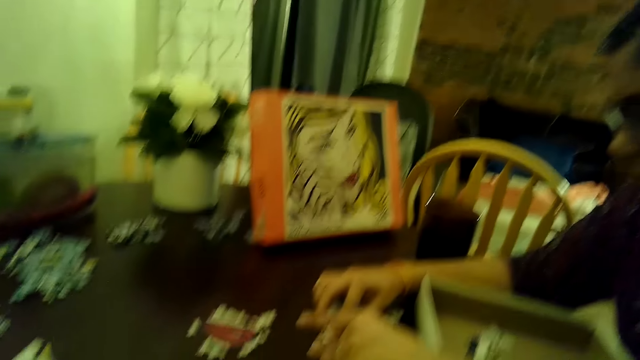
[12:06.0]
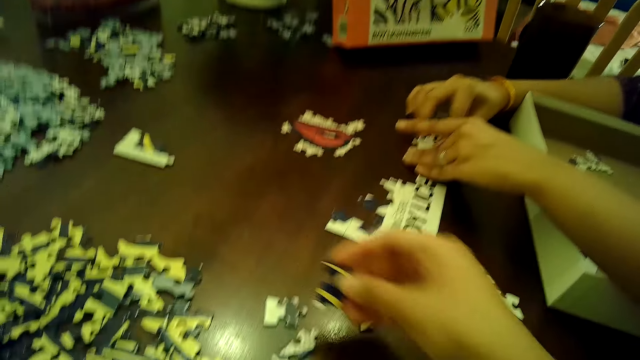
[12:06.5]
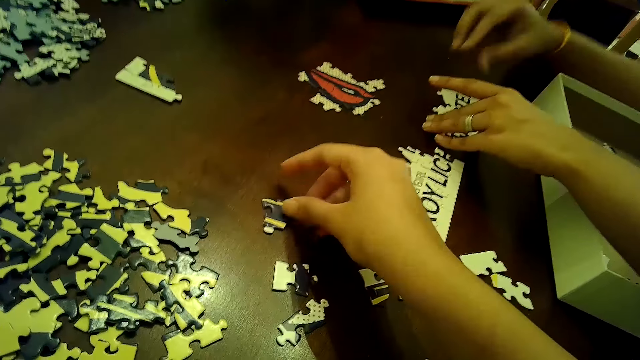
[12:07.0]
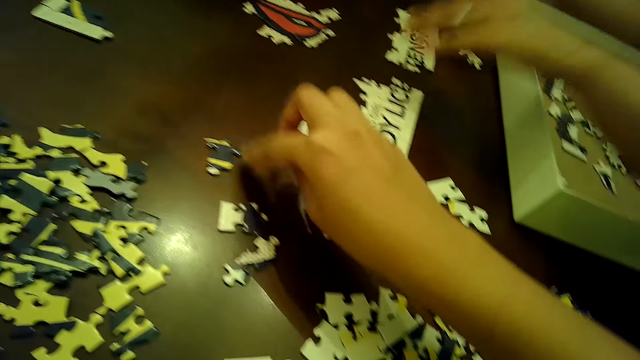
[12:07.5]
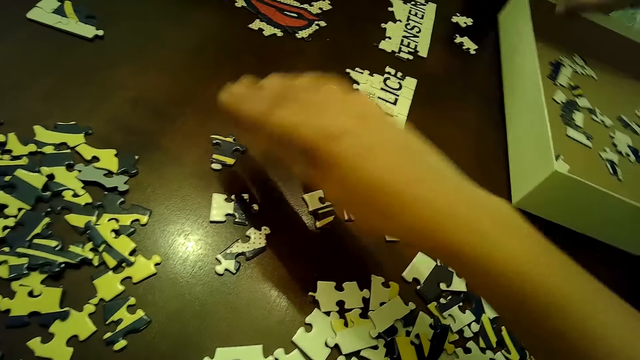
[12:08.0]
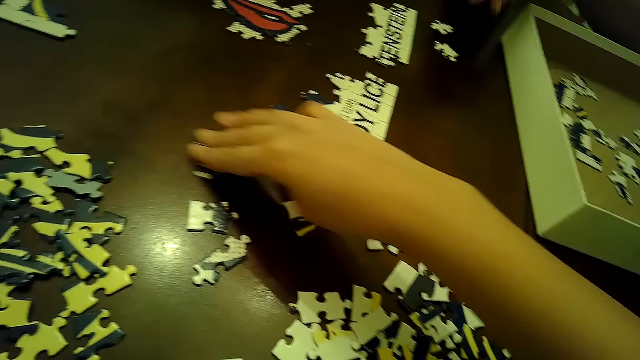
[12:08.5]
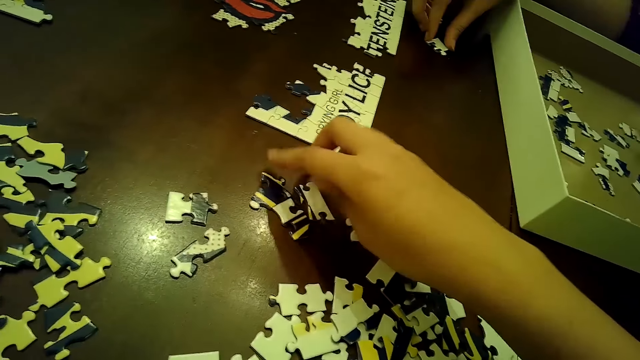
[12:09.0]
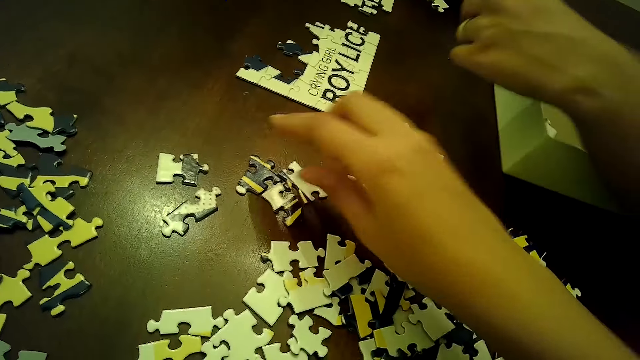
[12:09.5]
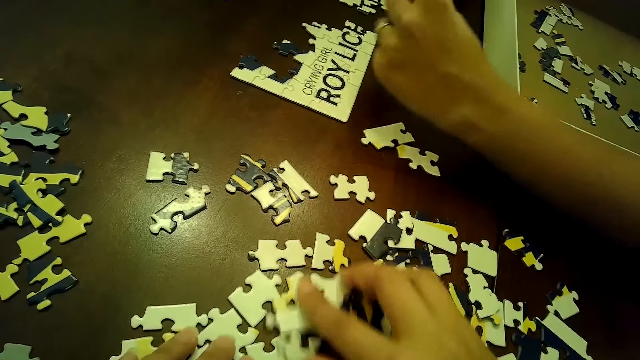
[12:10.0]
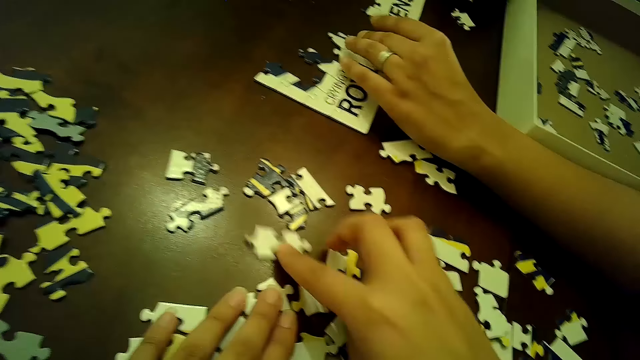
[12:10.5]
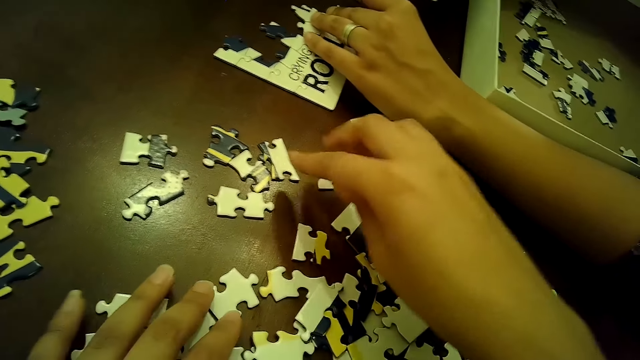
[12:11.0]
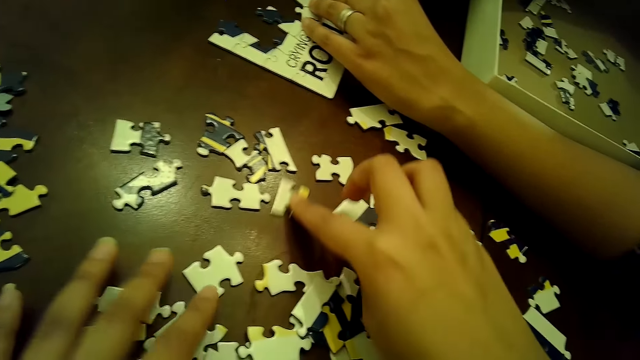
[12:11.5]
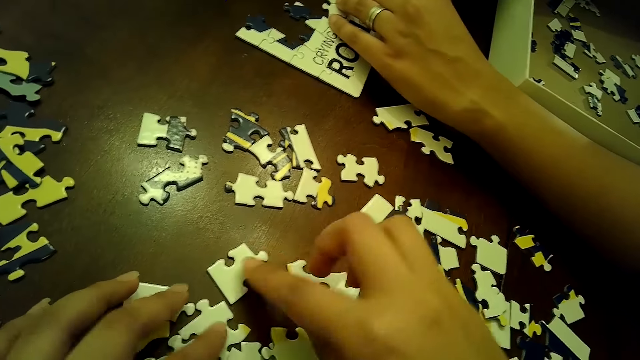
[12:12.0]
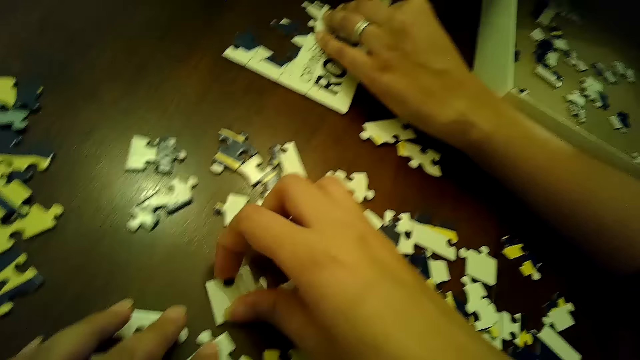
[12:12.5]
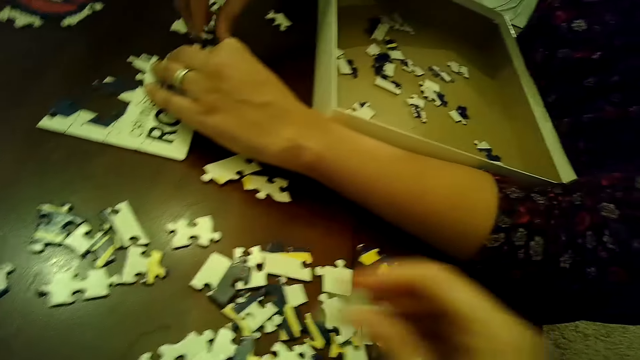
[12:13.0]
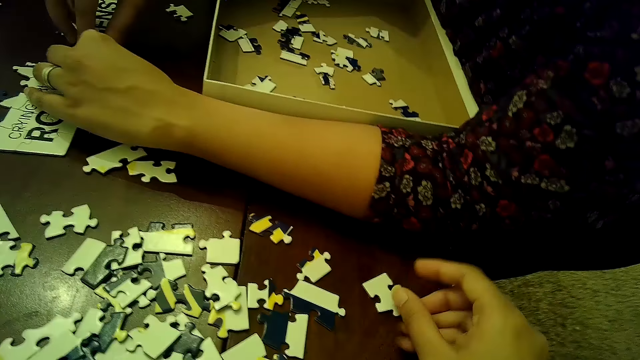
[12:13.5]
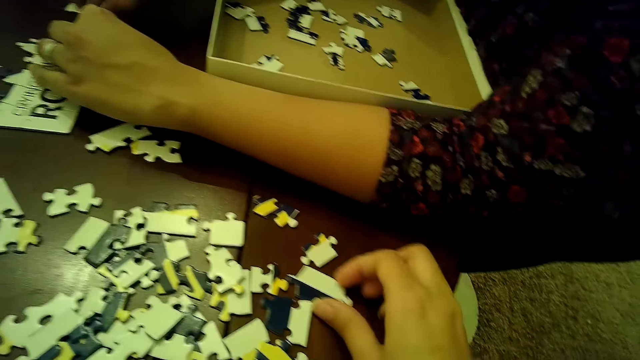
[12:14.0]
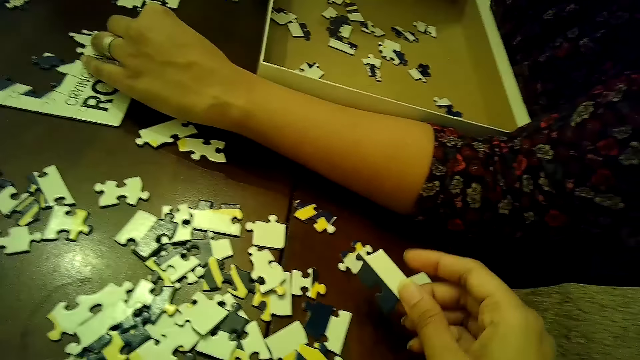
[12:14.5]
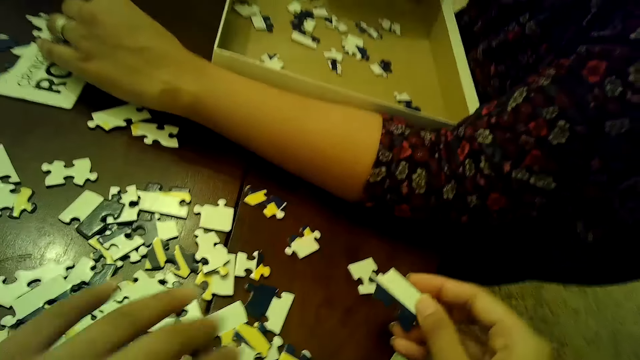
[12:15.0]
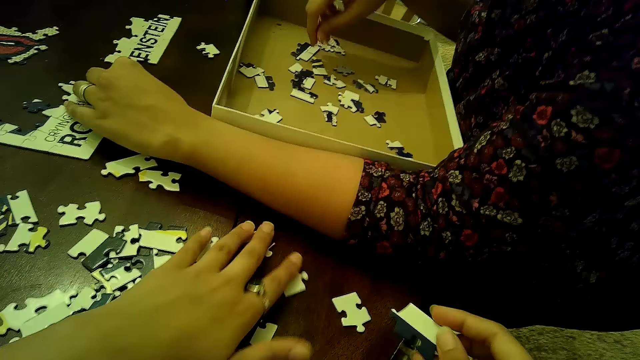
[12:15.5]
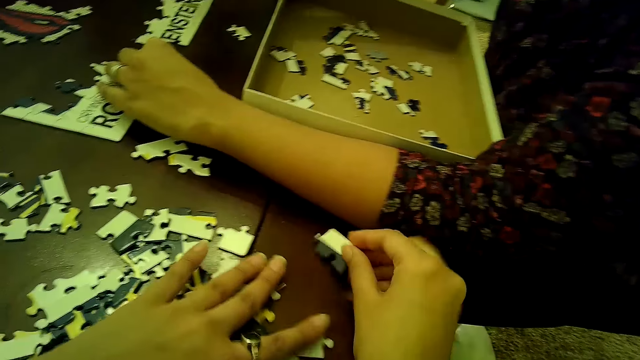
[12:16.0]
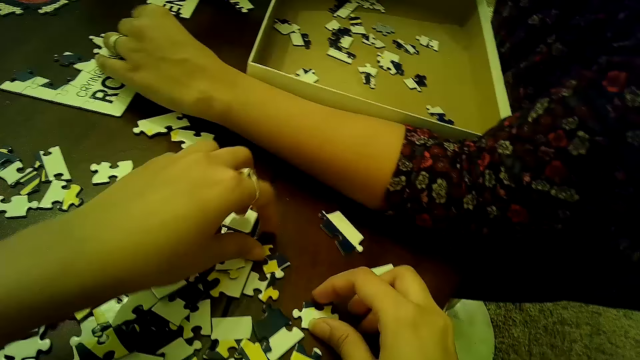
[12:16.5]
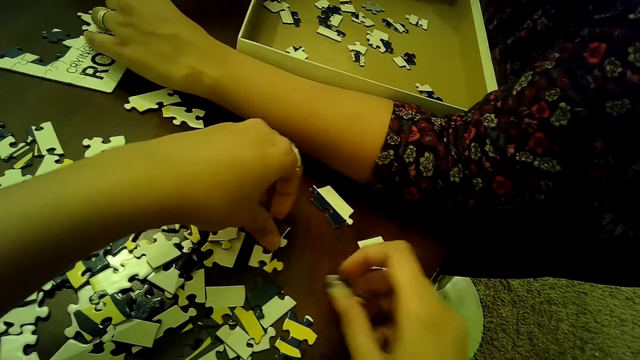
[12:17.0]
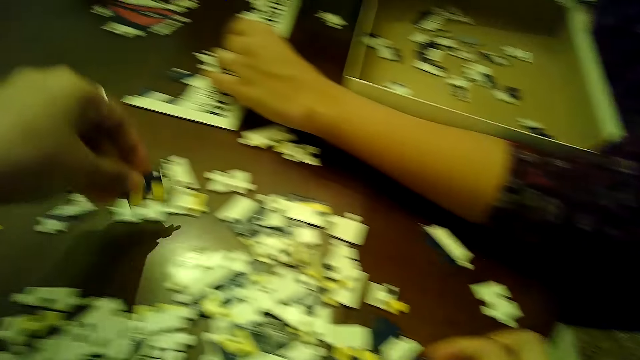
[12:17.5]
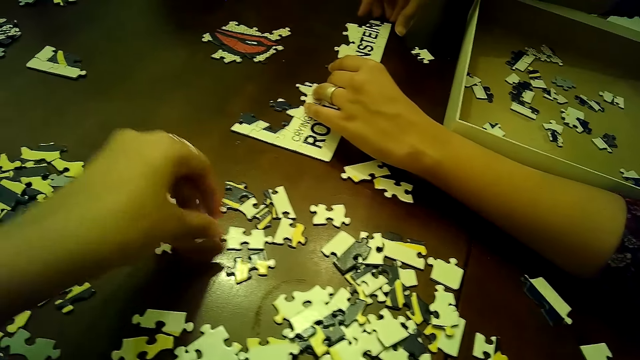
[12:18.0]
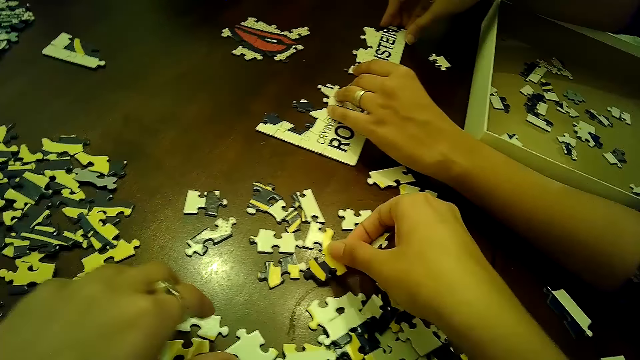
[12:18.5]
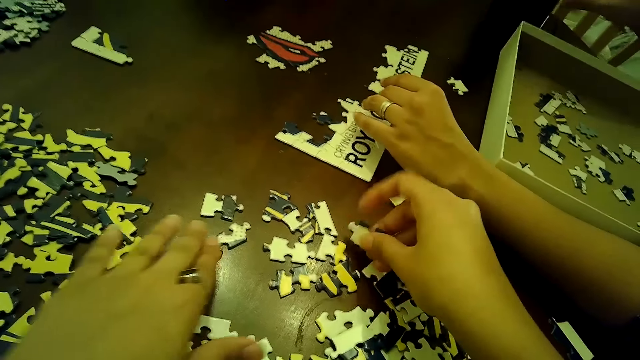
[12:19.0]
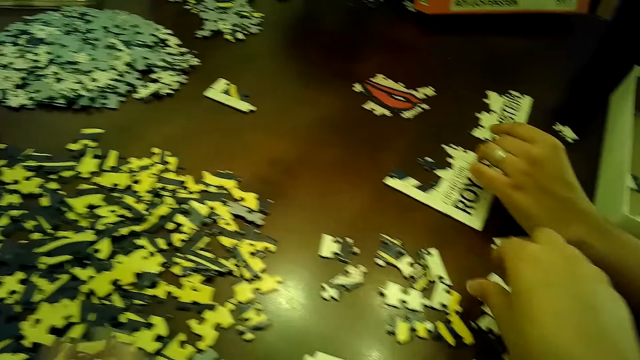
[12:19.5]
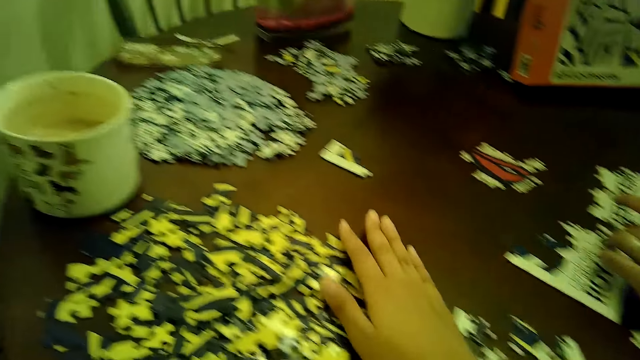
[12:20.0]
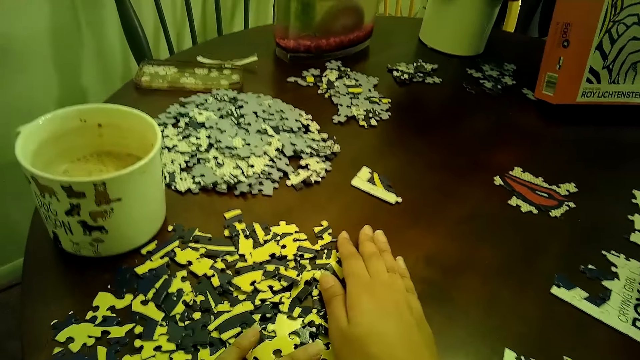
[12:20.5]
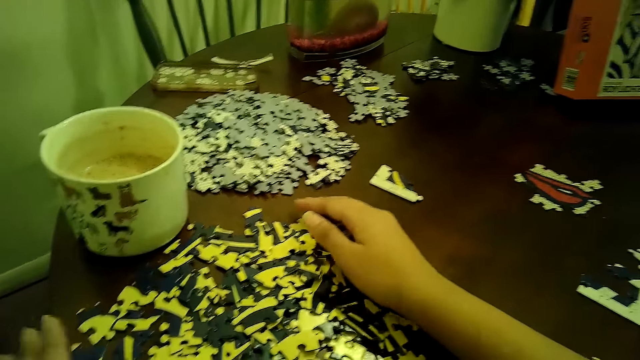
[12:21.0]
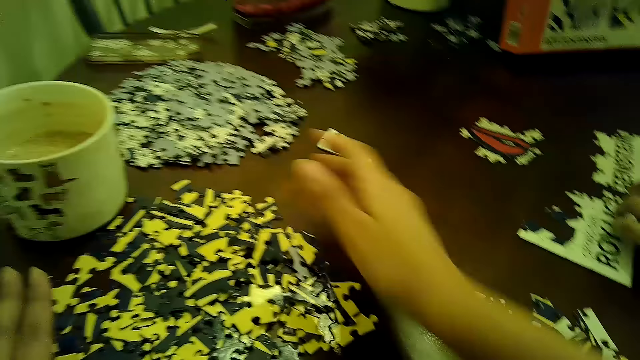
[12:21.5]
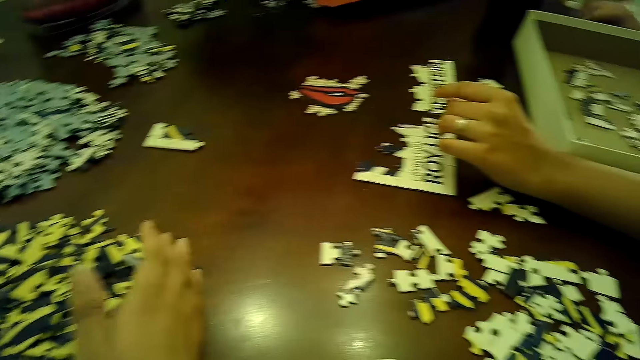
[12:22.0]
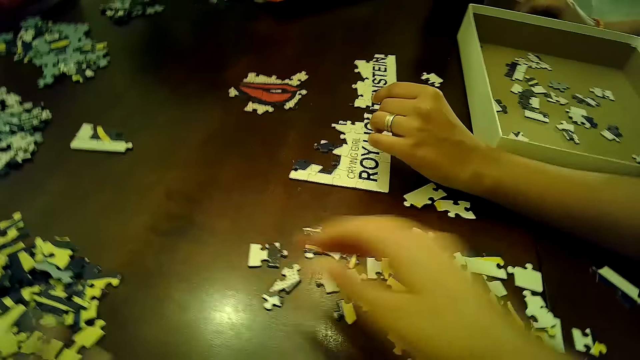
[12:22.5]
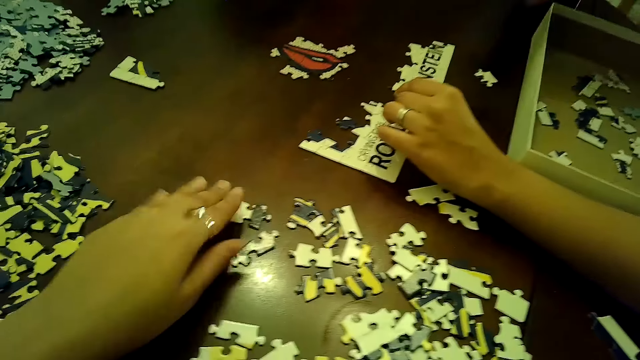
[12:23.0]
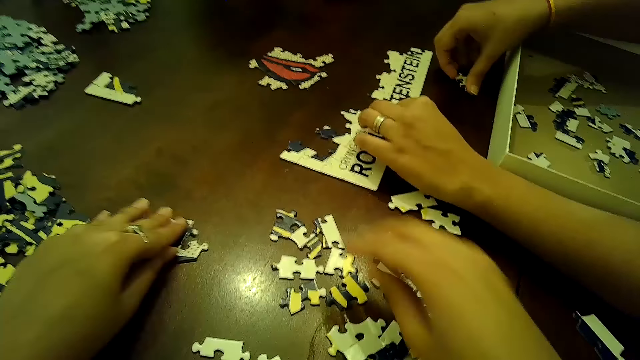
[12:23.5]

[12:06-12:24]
The camera wearer drops the puzzle piece on the table with her right hand. She moves a puzzle piece on the table with her right hand. A woman moves the box on the table with her right hand. The woman moves a puzzle piece into the puzzle tile with both hands. The camera wearer moves some puzzle pieces on the table with both hands. She picks a puzzle piece from the table with her right hand. She drops the puzzle piece on the table with her right hand. She picks a puzzle piece from the table with her right hand. She moves some puzzle pieces with her left hand. She drops the puzzle piece on the table. She arranges cards on the table. She moves some puzzle pieces on the table with both hands. She pushes a pile of puzzle pieces with both hands. She gathers the cards together on the table. She moves some puzzle pieces on the table with her left hand.

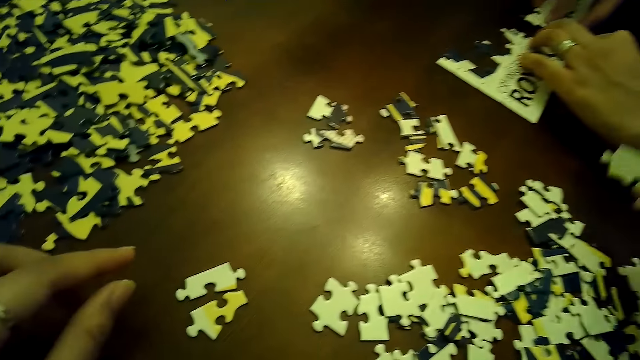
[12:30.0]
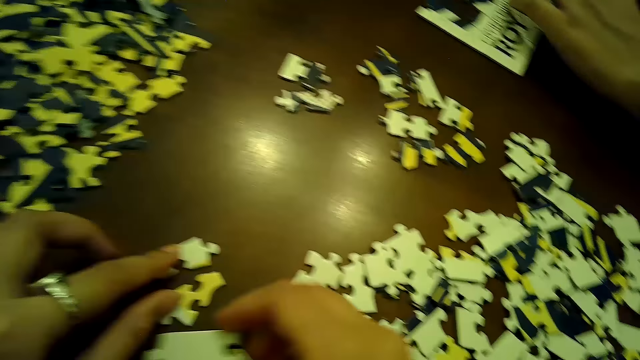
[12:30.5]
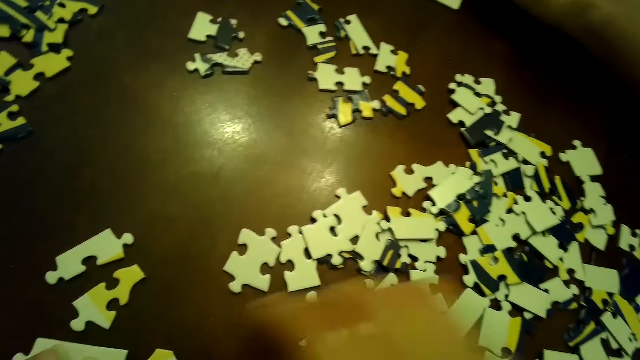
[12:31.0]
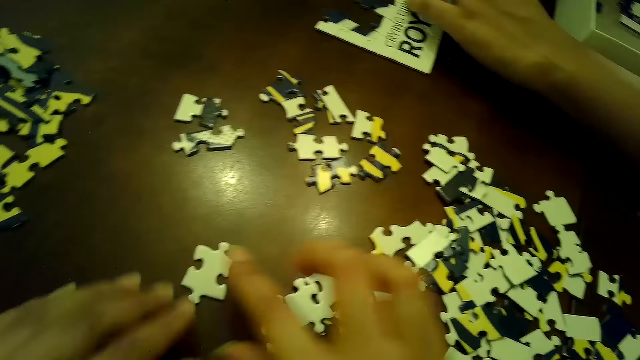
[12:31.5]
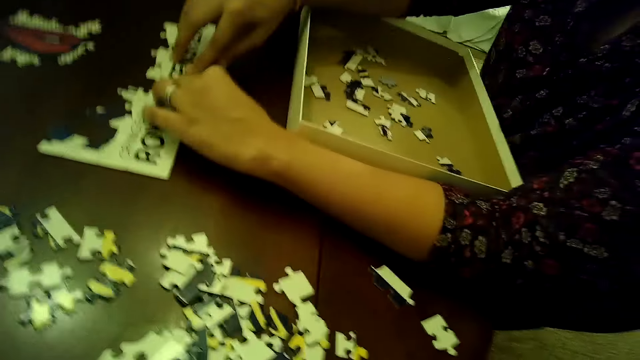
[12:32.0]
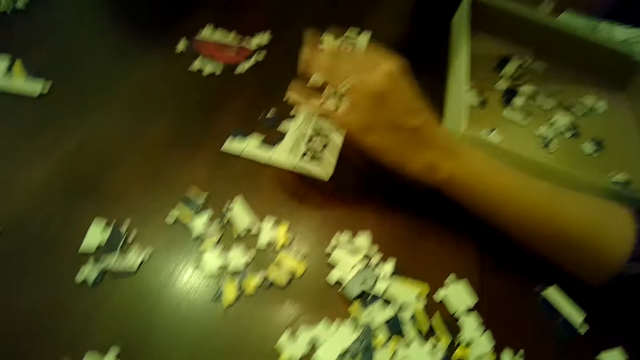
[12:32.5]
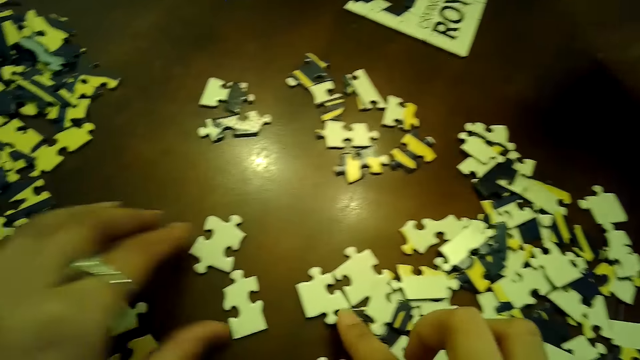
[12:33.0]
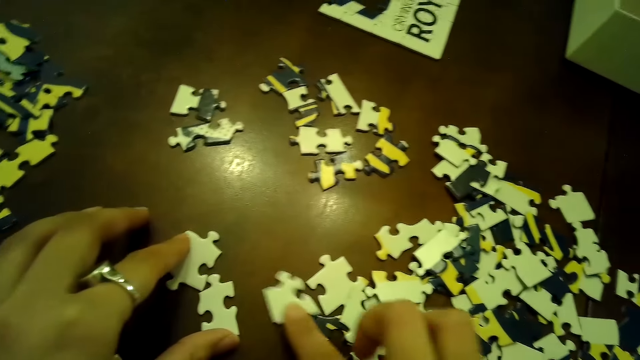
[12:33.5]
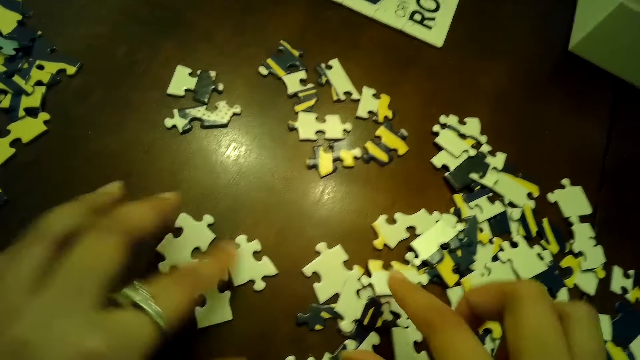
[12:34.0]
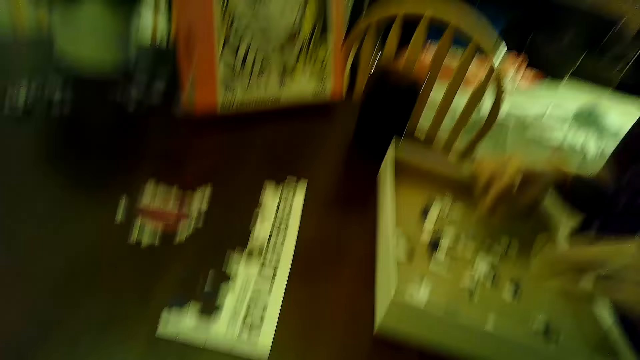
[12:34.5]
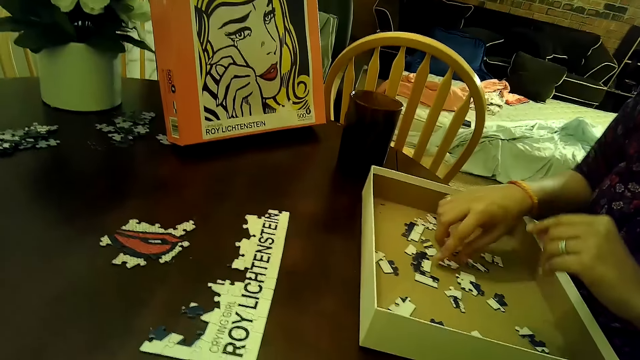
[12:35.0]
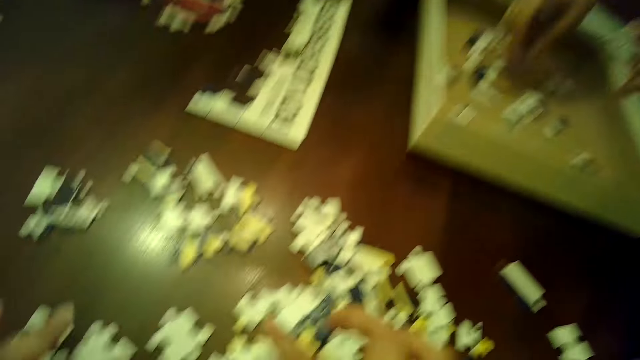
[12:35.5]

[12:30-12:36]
The camera wearer moves some puzzle pieces with both hands. A woman picks a puzzle piece from the box with her right hand.
